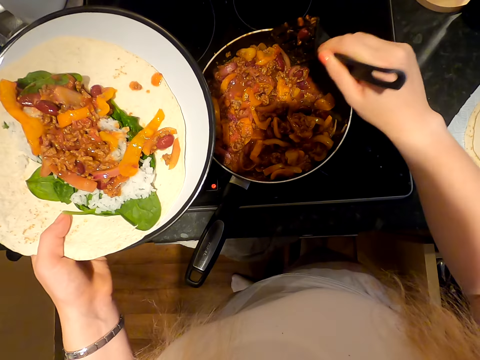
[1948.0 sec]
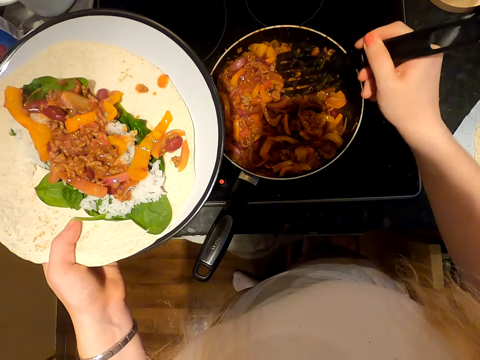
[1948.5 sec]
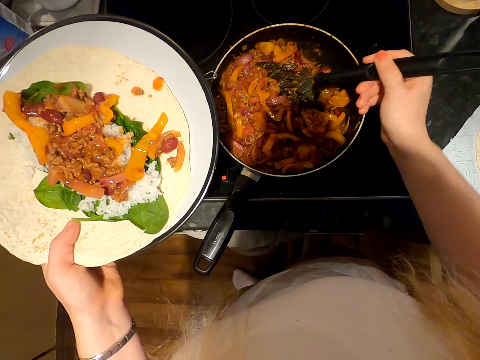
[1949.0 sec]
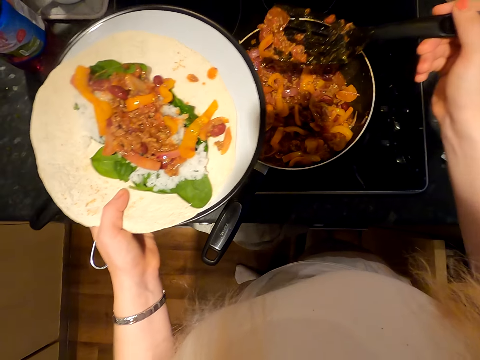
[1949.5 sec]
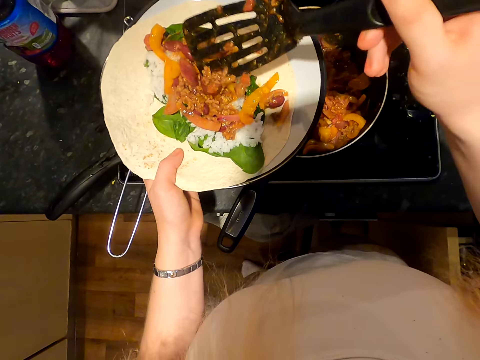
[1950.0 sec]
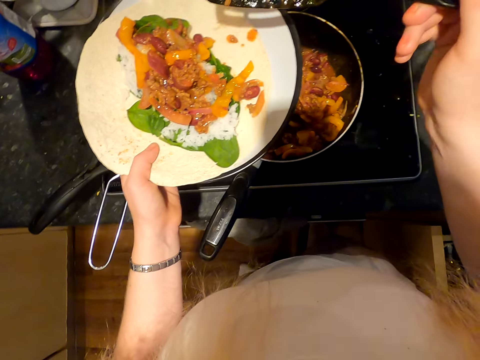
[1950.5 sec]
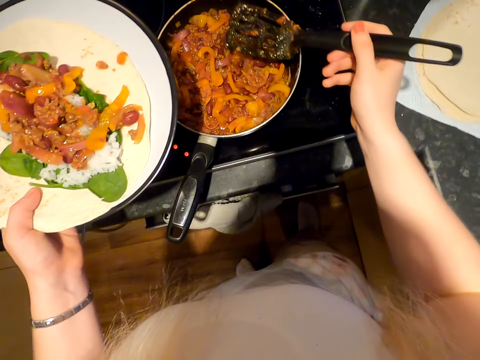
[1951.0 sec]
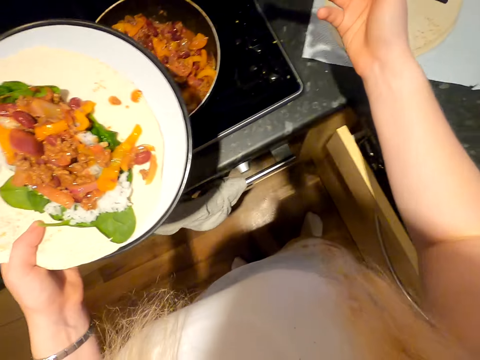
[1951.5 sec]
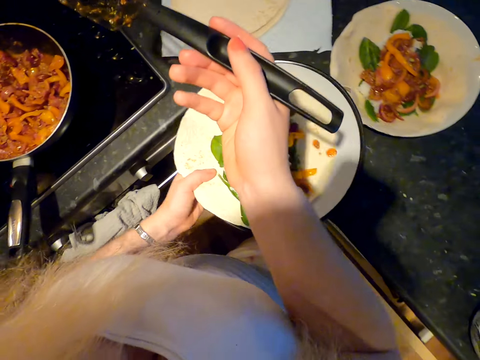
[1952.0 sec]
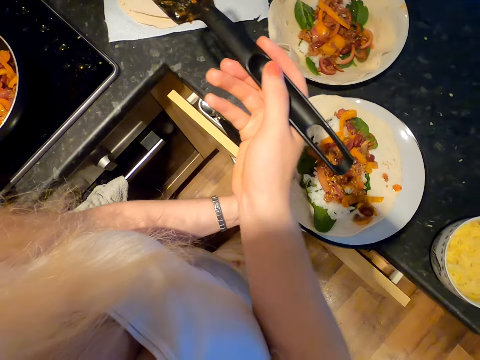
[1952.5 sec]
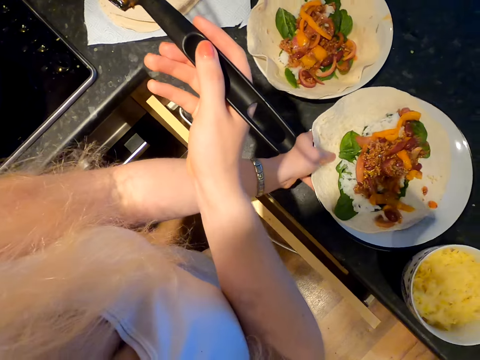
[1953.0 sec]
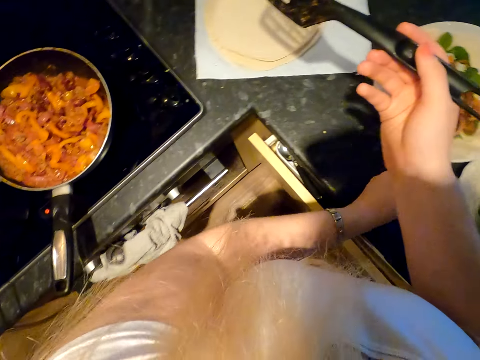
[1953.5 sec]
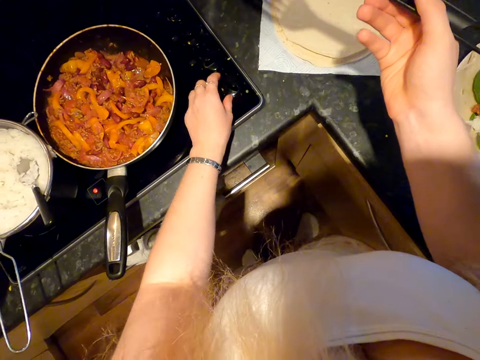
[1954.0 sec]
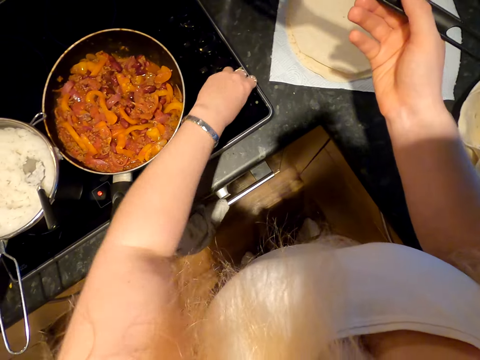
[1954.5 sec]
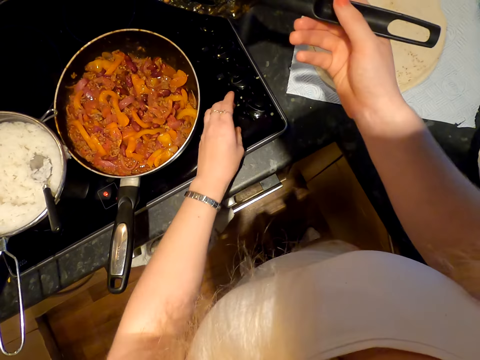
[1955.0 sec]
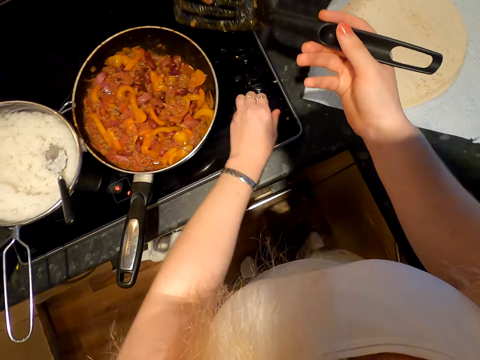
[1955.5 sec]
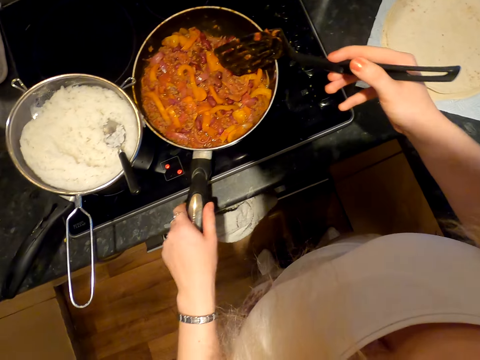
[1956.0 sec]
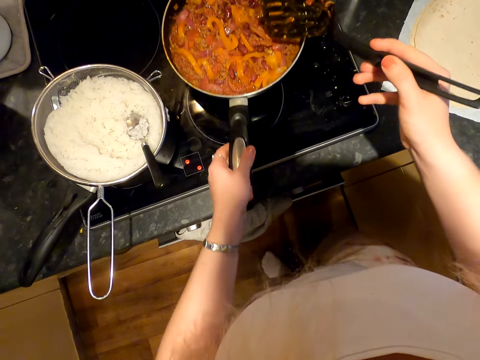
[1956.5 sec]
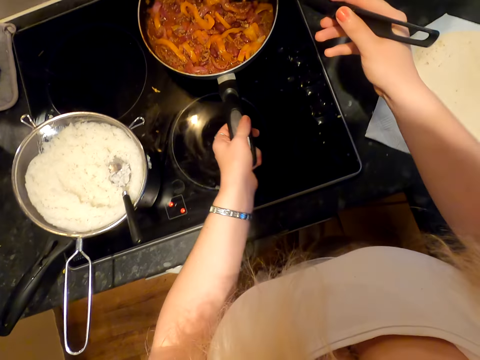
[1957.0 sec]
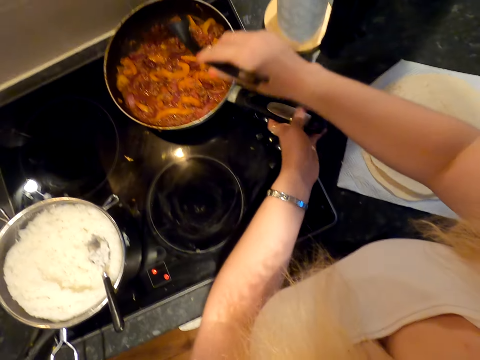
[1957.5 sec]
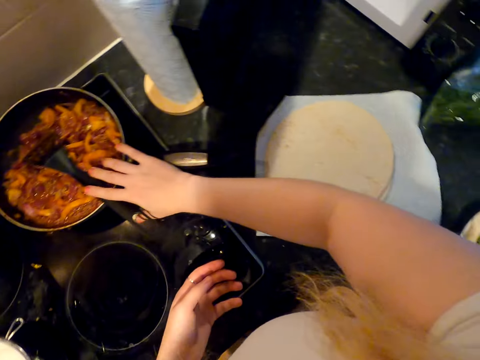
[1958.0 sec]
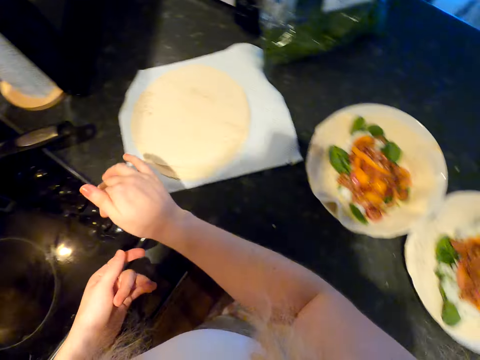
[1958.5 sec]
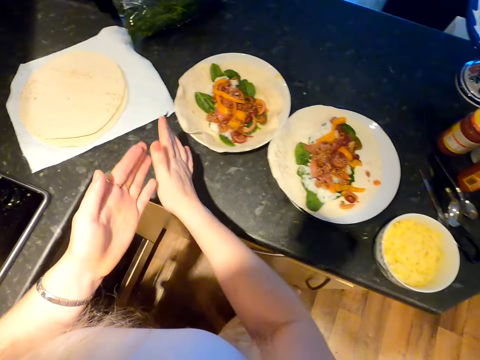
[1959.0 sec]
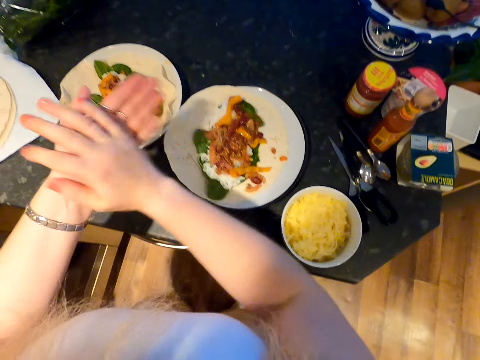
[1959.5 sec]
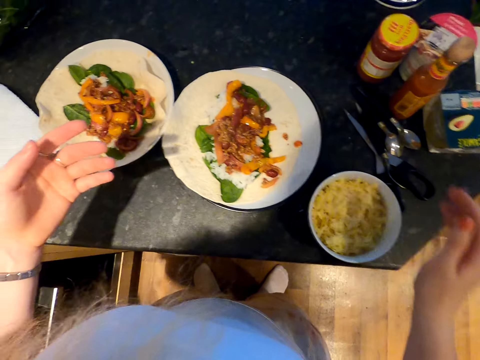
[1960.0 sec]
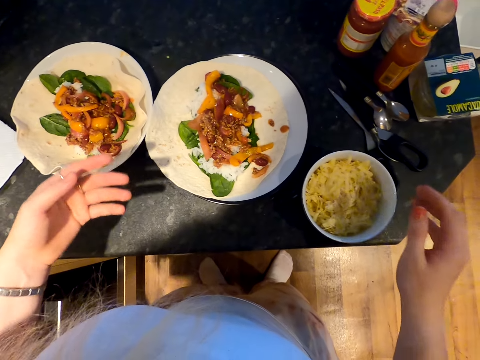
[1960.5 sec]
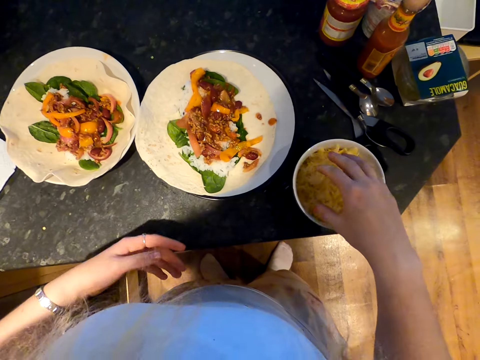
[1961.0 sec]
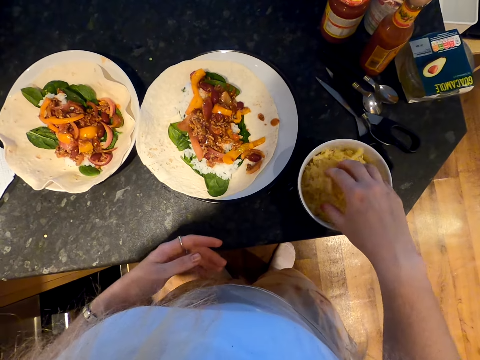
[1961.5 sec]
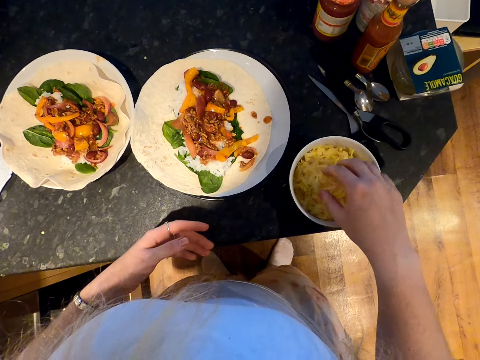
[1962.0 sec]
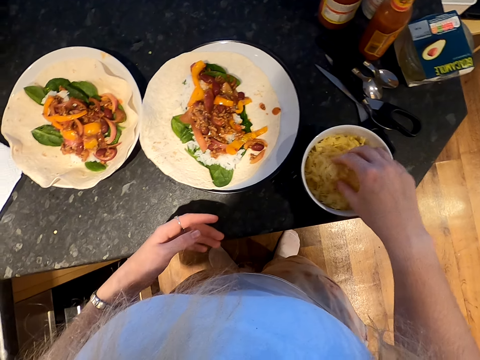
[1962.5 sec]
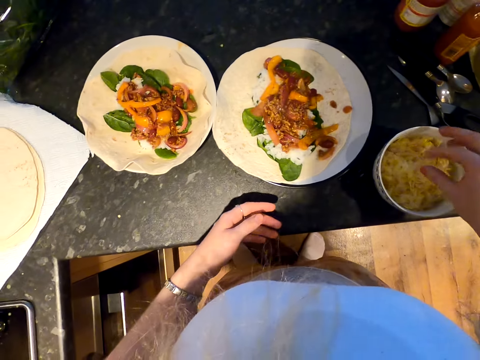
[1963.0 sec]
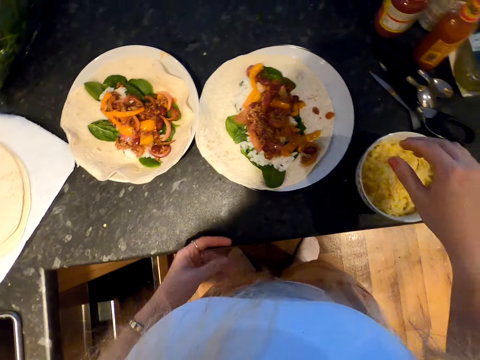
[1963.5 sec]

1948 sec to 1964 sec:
The camera wearer turns around. They put the plate down. They turn the cooker off. They hold a pan and move the pan. They put a spoon in the pan. They rub hands. They touch something.
